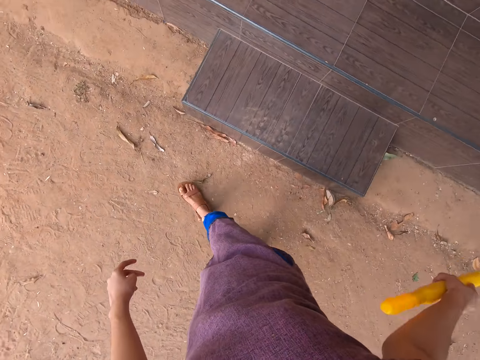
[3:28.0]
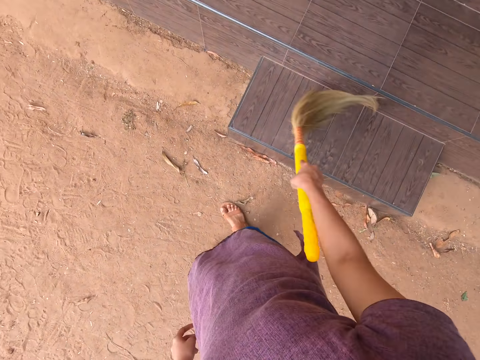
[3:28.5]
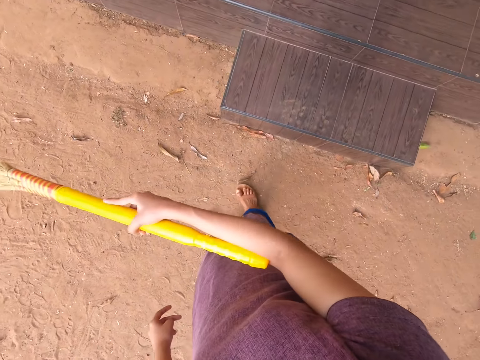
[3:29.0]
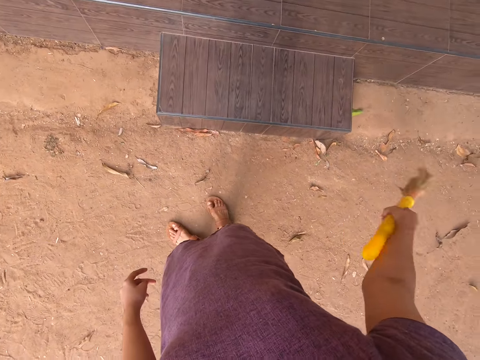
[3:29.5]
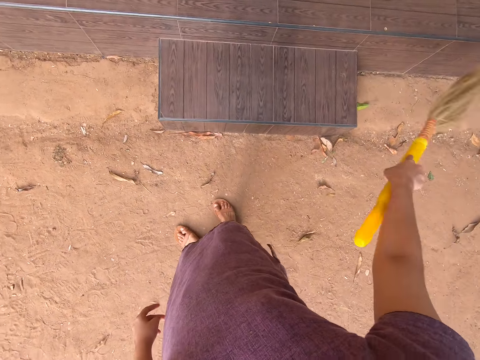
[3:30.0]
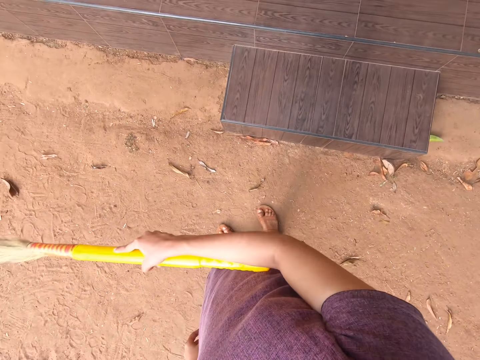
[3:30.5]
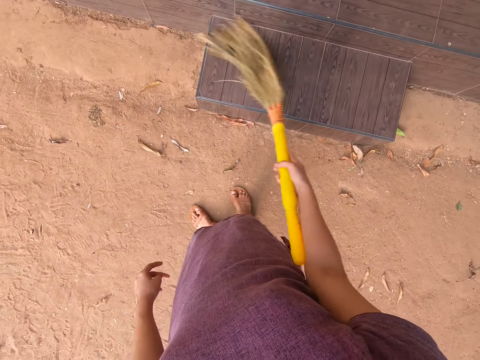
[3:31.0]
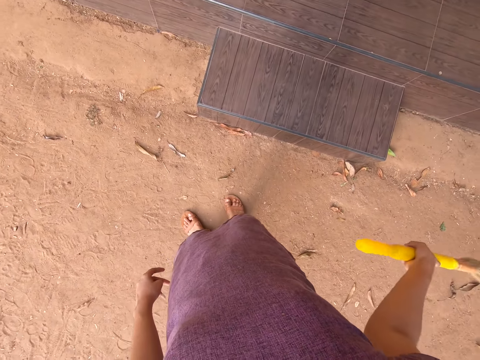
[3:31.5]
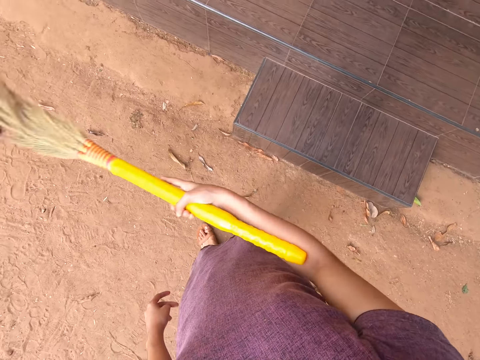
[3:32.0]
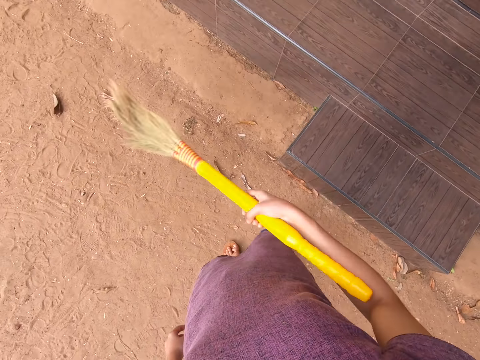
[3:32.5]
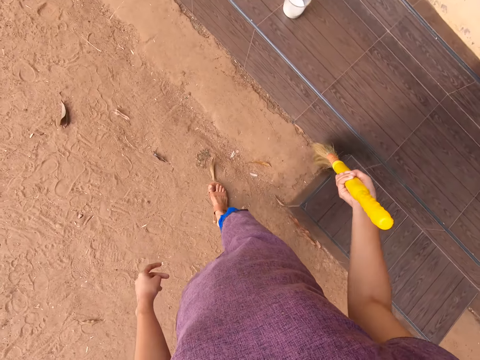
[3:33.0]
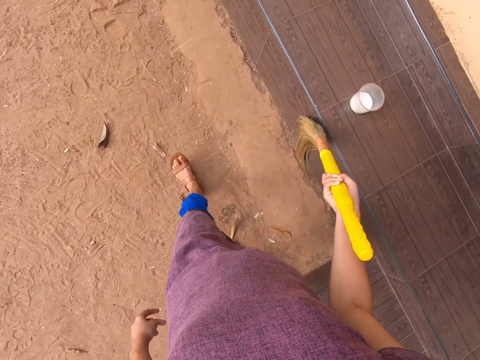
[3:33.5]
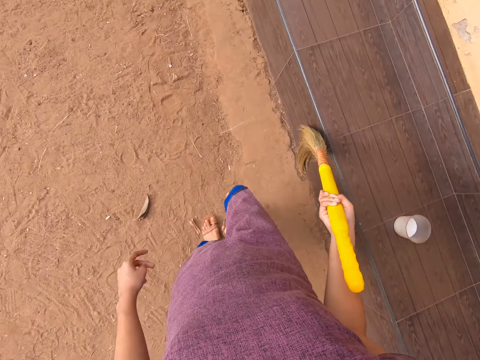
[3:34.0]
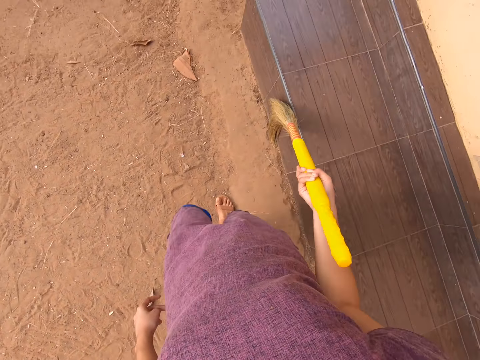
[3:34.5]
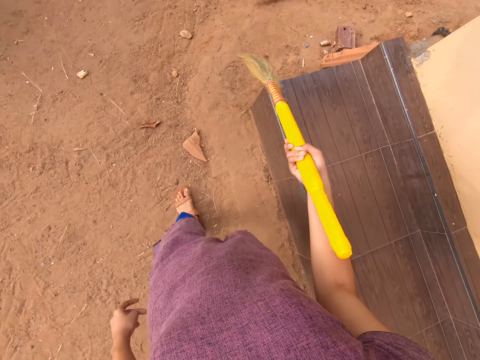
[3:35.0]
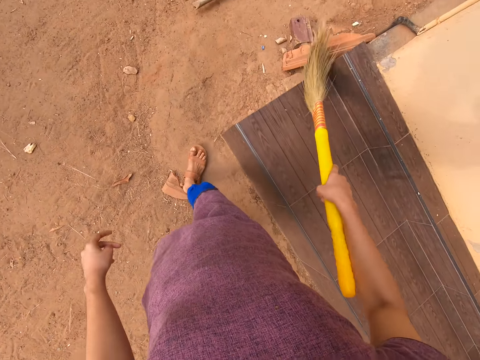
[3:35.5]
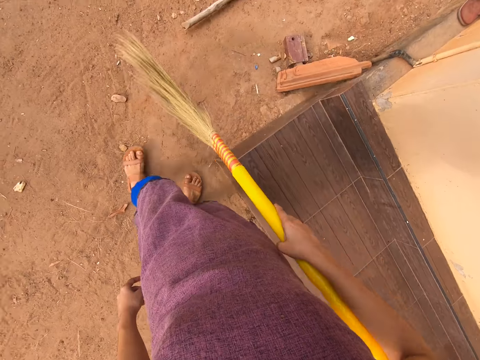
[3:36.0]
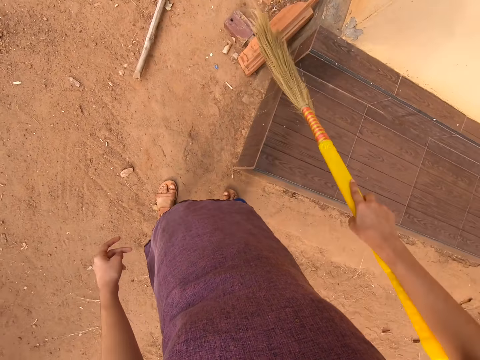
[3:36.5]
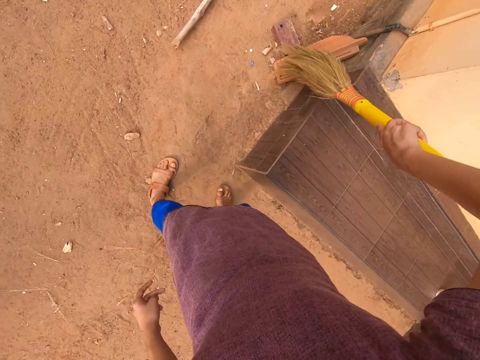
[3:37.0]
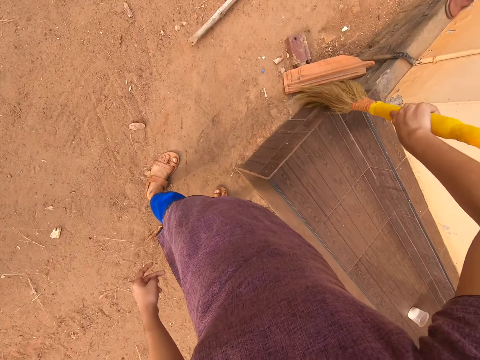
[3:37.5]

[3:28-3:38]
The camera wearer cleans with the broom.

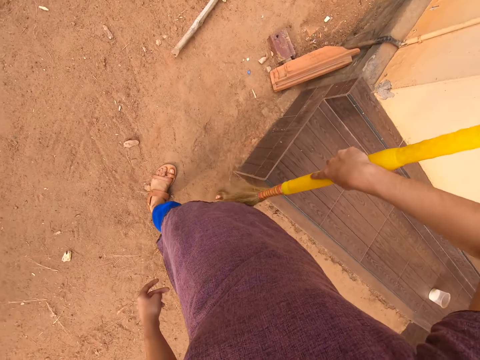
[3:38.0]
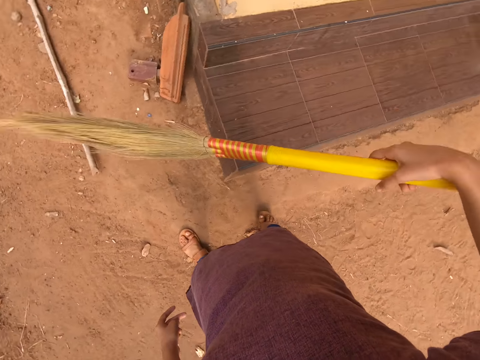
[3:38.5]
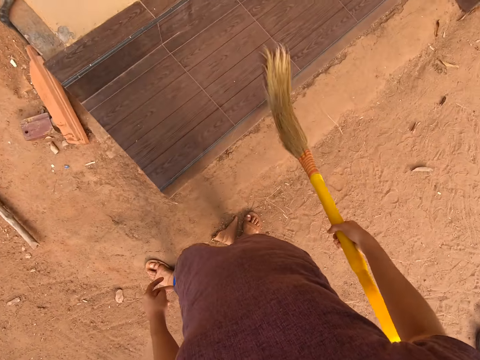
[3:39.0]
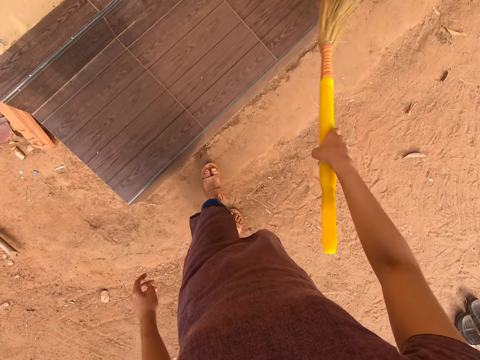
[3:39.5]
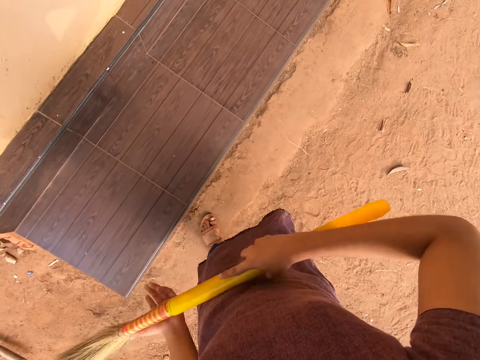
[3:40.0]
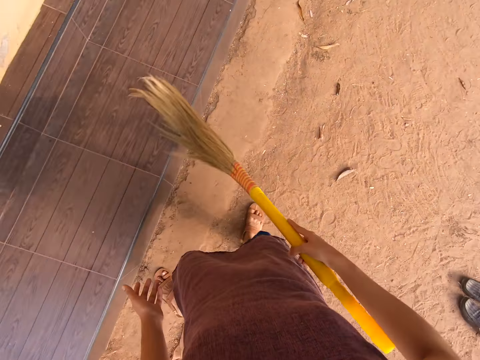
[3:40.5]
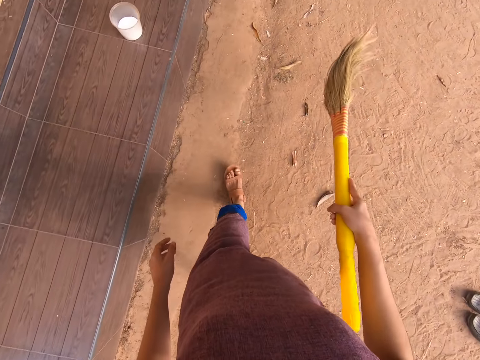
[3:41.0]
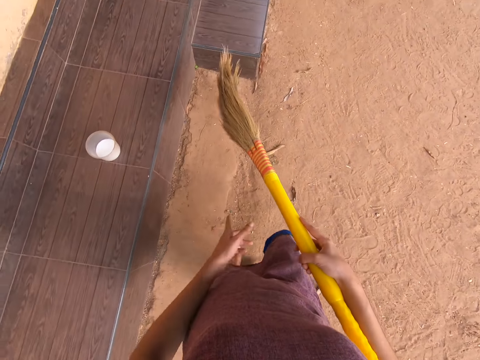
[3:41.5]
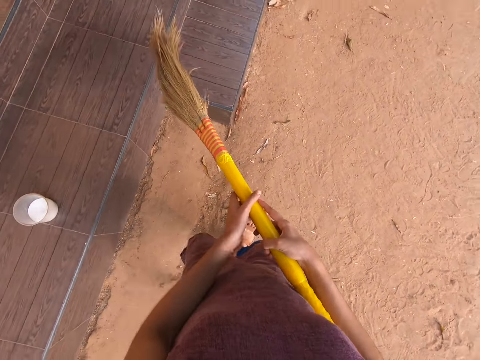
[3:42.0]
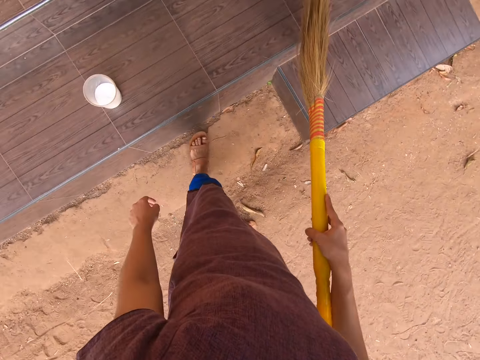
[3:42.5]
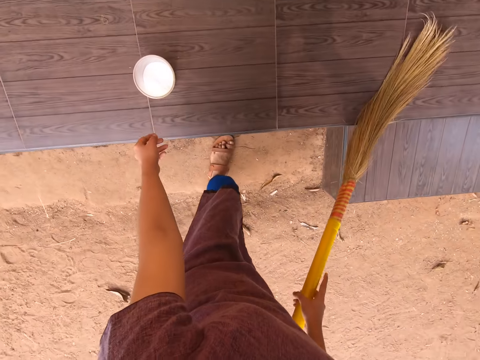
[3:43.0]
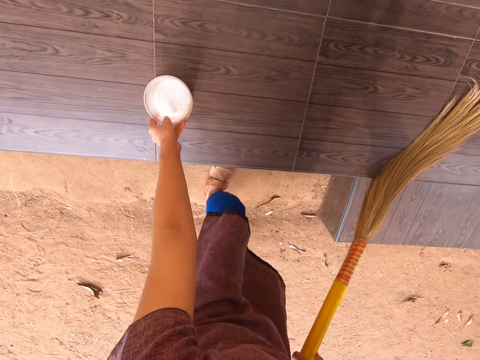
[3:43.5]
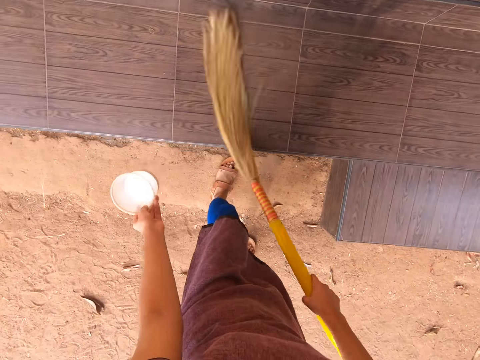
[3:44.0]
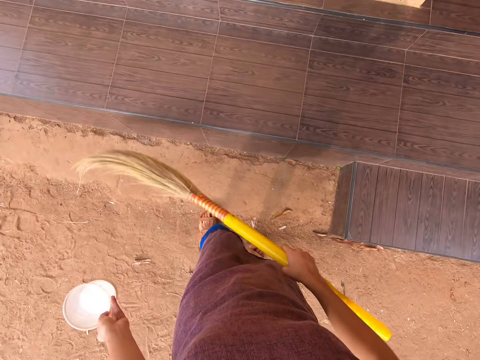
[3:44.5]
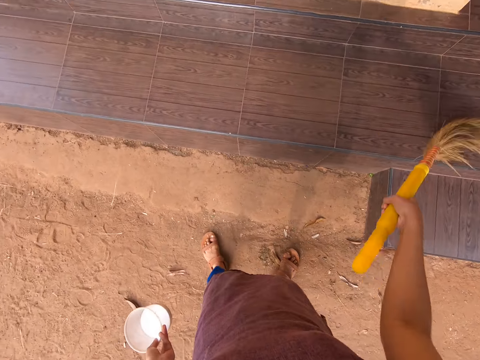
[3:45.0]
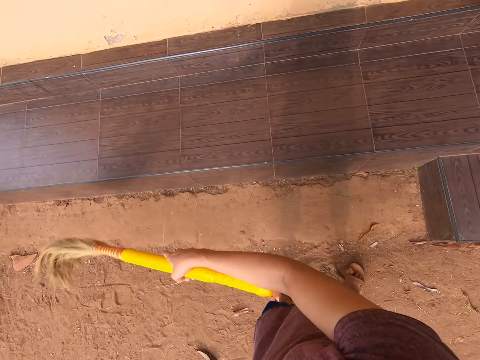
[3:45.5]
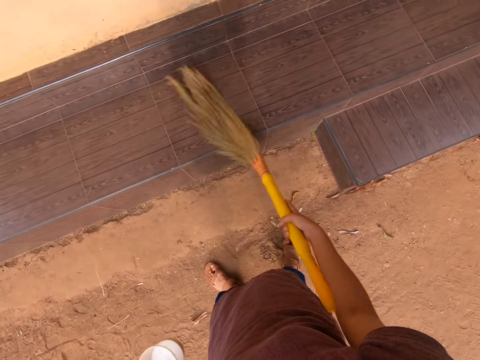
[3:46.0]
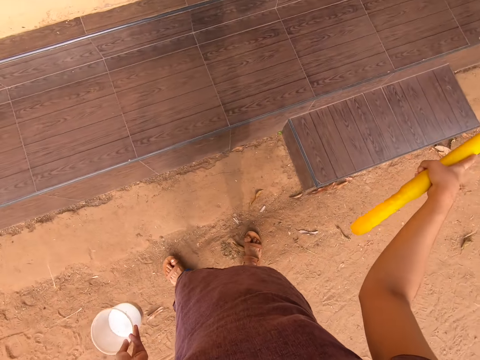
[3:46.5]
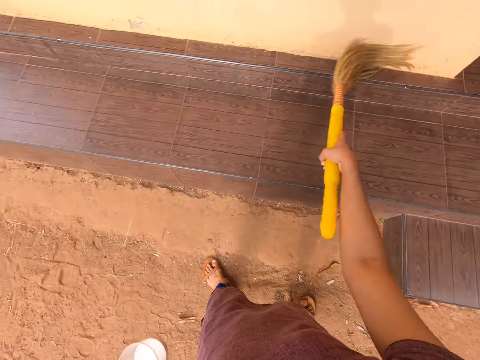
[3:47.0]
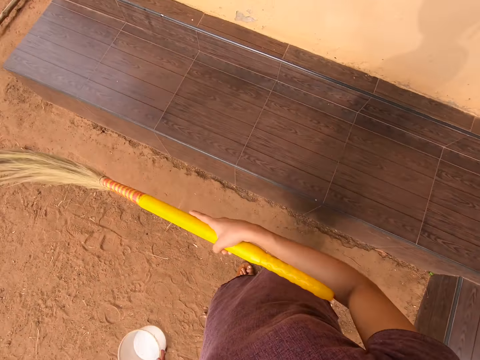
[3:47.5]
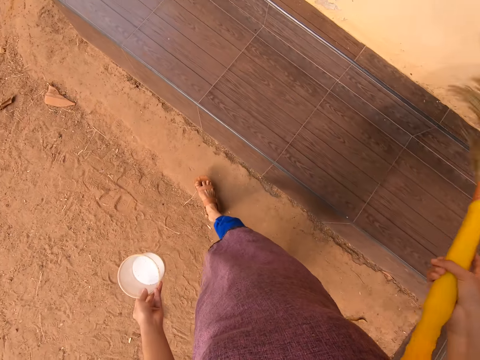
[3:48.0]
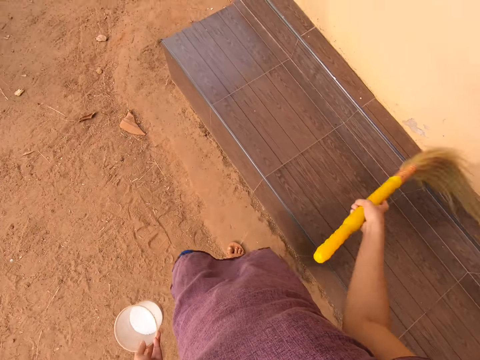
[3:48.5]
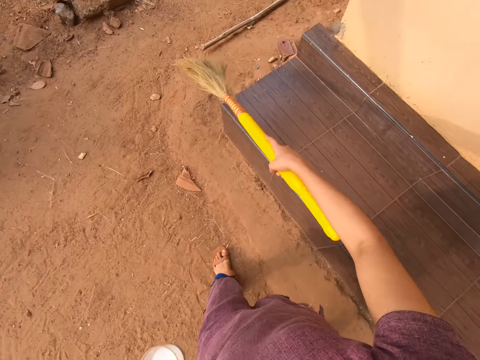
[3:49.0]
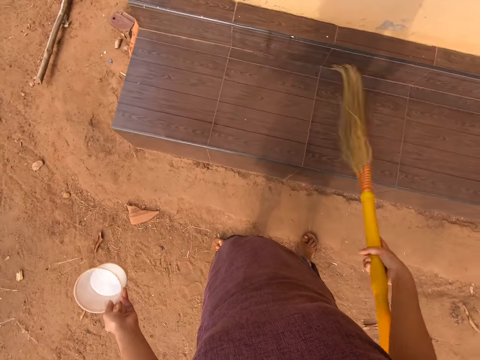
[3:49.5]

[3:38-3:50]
The camera wearer steps forward. She touches the long broom in her right hand with her left hand. She brushes the doorstep of the house with the long broom in her right hand. She picks the plastic container off the doorstep with her left hand. She brushes the doorstep of the house with the long broom in her right hand.

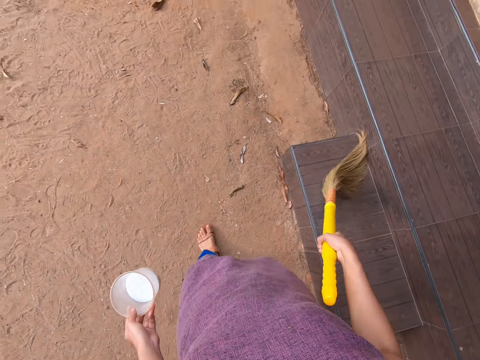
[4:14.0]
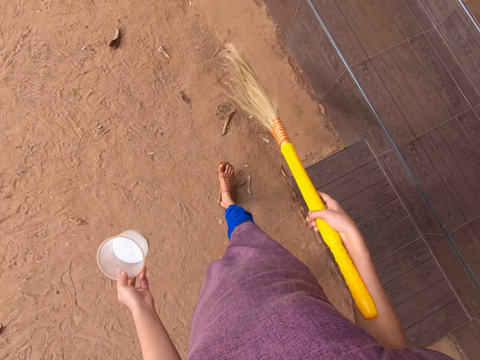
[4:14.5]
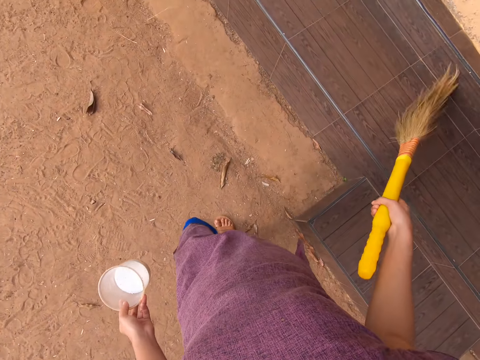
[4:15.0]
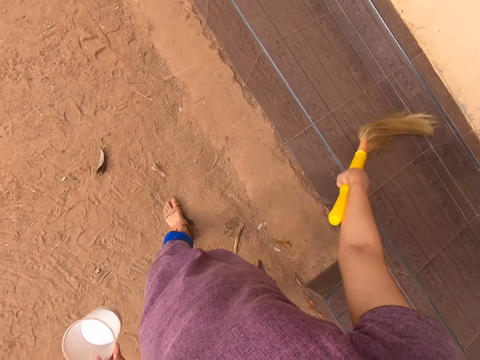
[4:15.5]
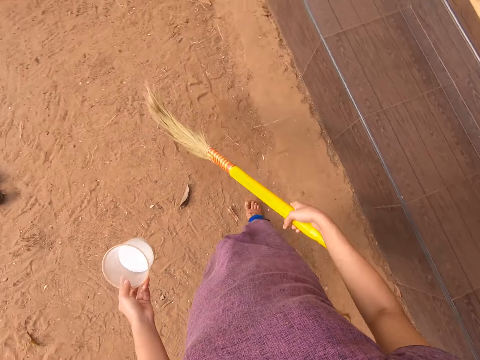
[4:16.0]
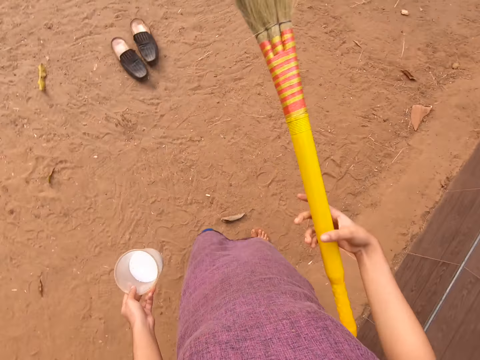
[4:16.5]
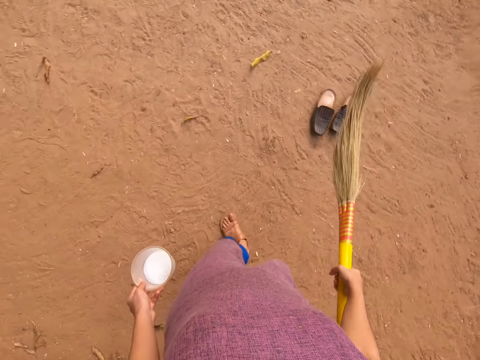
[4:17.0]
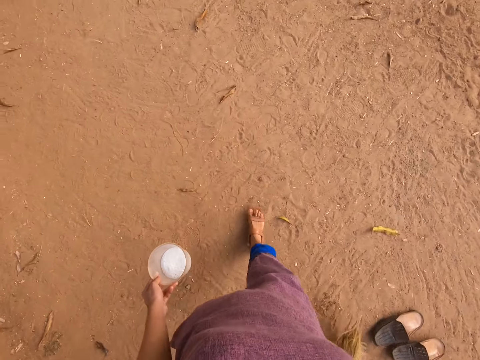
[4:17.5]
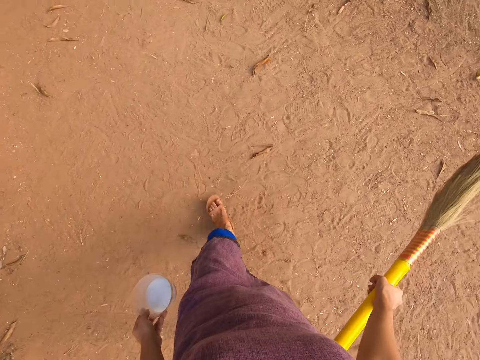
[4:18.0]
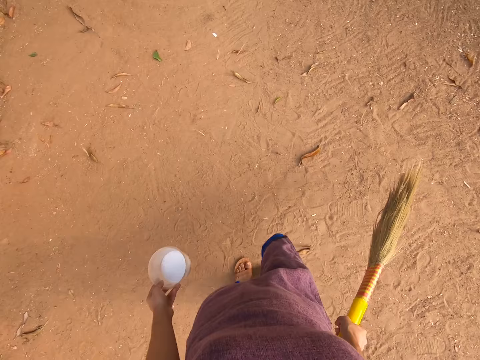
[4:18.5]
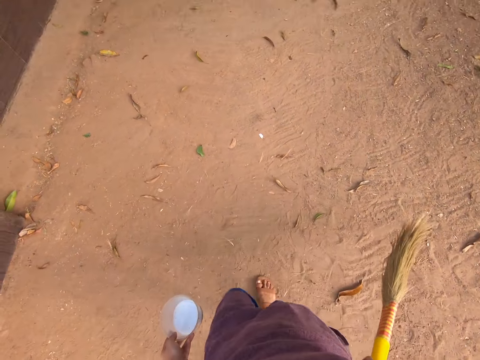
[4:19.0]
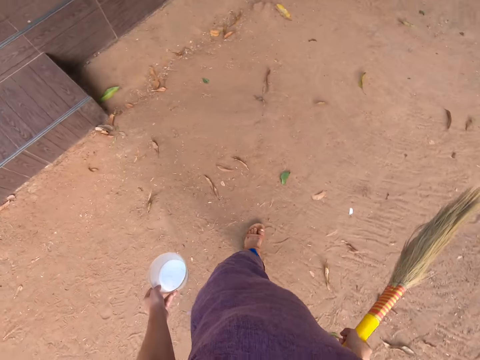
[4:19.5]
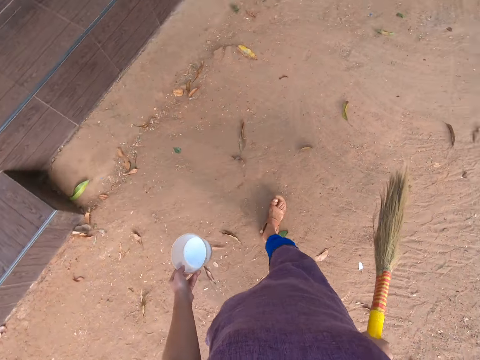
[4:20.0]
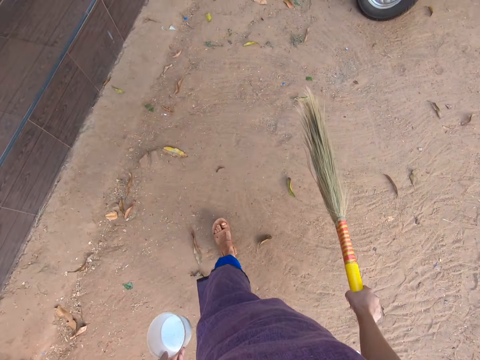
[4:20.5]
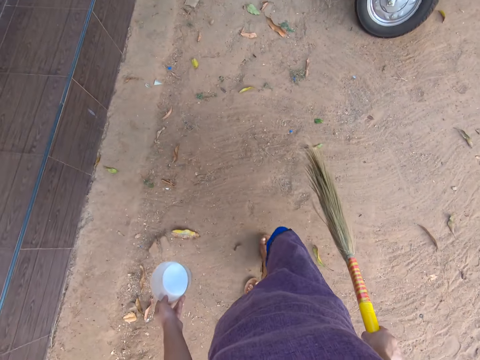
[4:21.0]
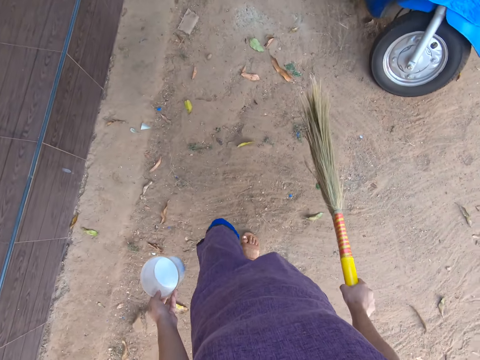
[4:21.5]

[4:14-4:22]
The camera wearer walks about outside the house.
